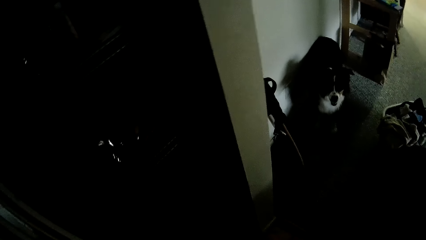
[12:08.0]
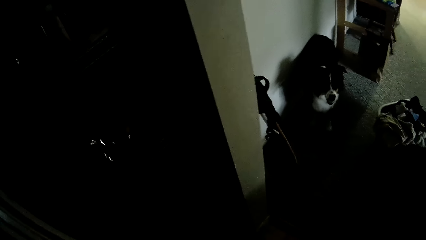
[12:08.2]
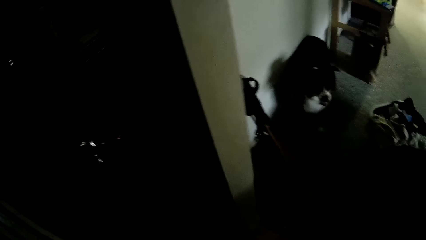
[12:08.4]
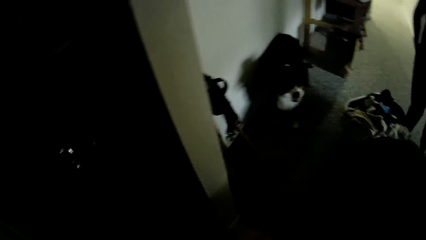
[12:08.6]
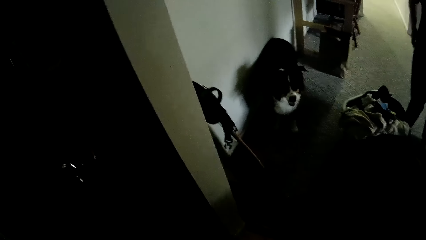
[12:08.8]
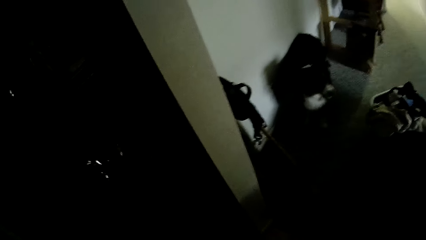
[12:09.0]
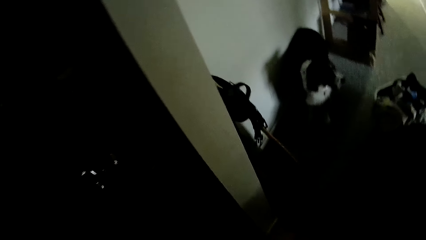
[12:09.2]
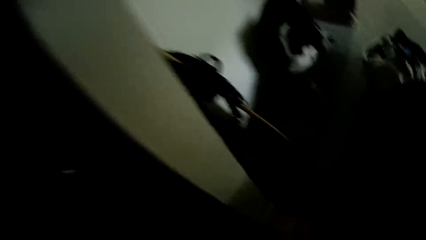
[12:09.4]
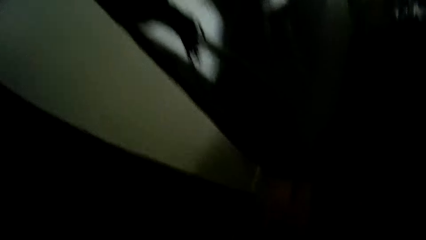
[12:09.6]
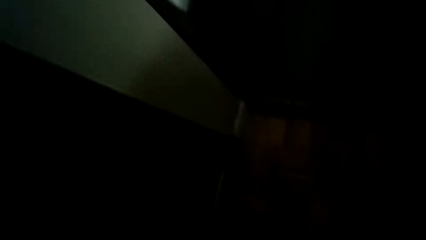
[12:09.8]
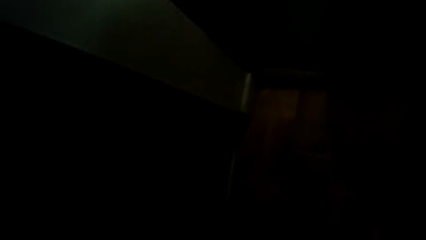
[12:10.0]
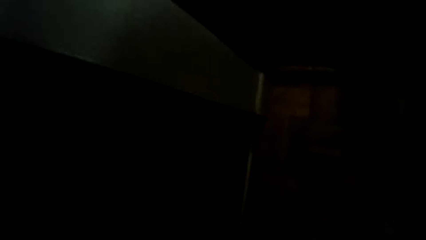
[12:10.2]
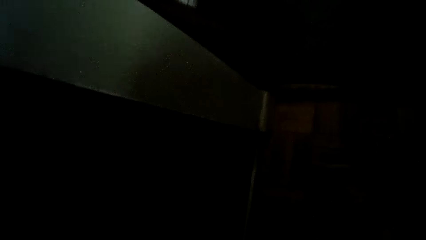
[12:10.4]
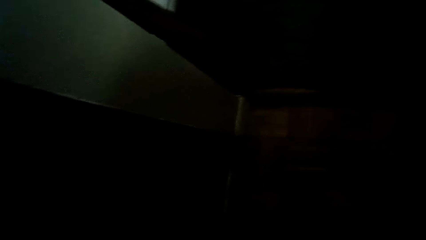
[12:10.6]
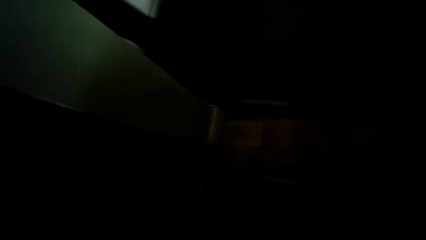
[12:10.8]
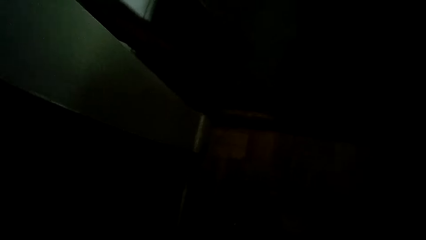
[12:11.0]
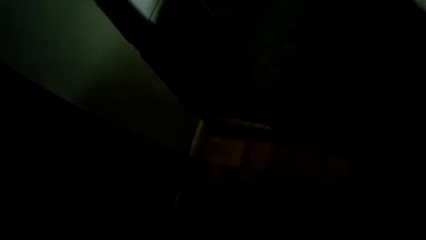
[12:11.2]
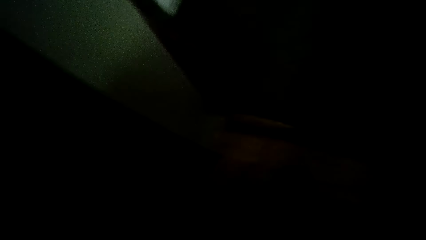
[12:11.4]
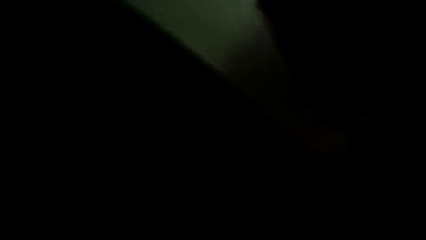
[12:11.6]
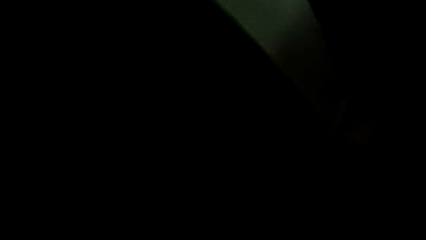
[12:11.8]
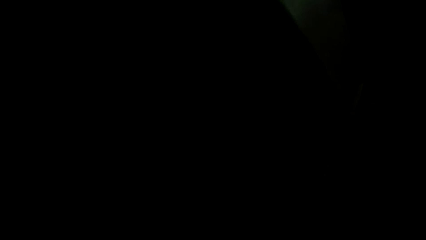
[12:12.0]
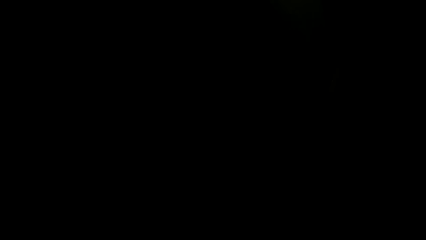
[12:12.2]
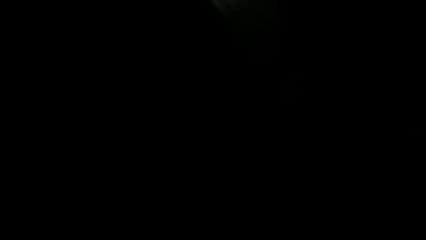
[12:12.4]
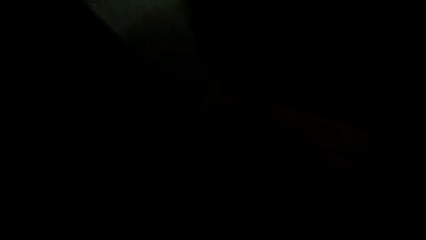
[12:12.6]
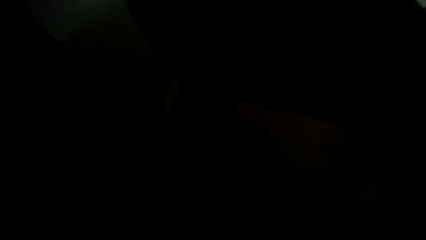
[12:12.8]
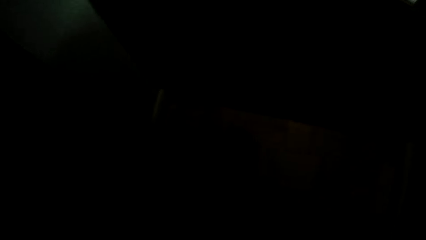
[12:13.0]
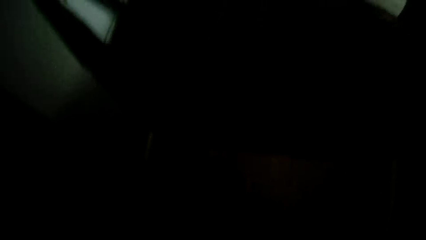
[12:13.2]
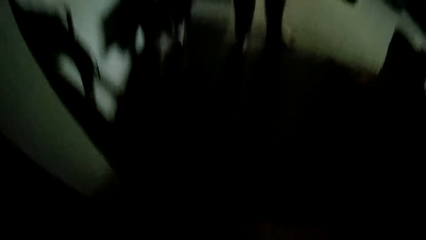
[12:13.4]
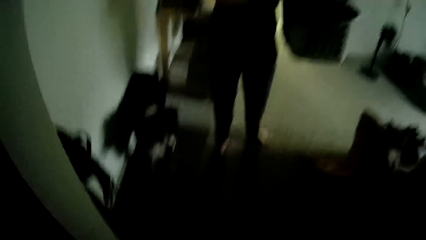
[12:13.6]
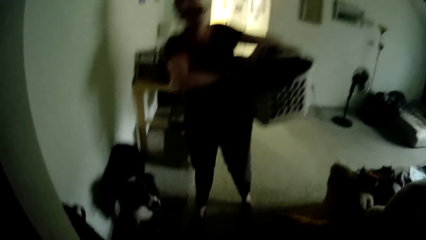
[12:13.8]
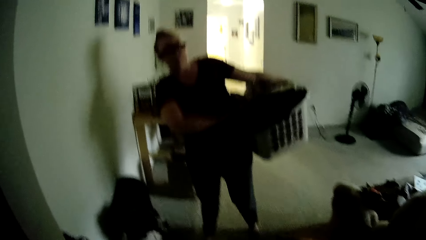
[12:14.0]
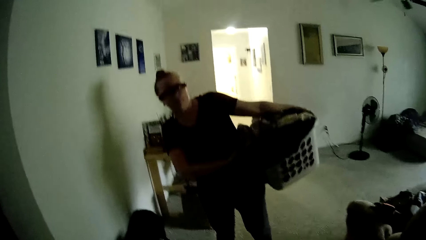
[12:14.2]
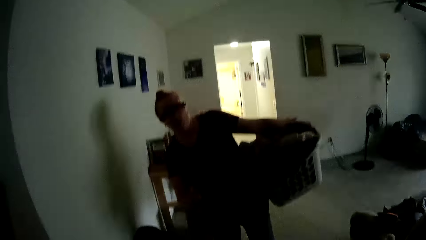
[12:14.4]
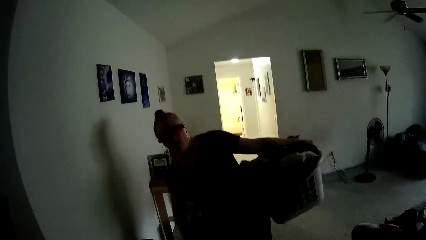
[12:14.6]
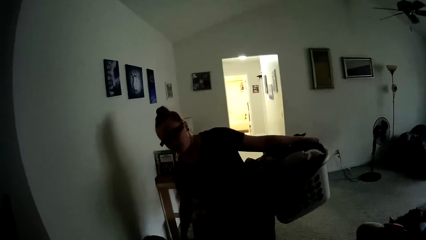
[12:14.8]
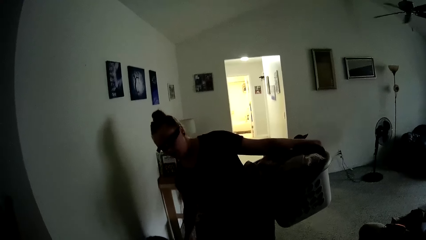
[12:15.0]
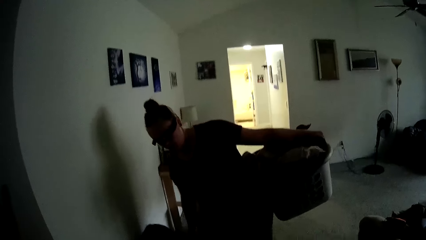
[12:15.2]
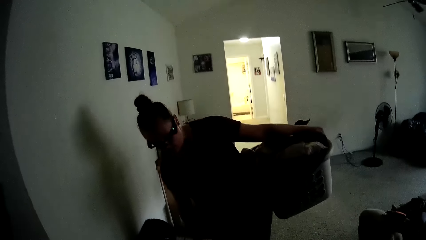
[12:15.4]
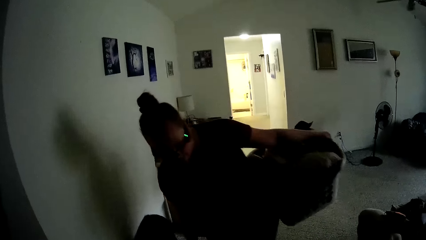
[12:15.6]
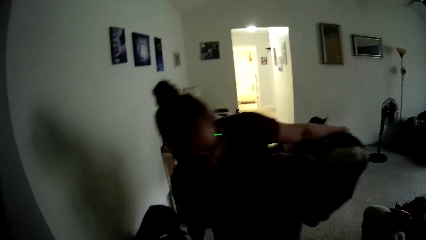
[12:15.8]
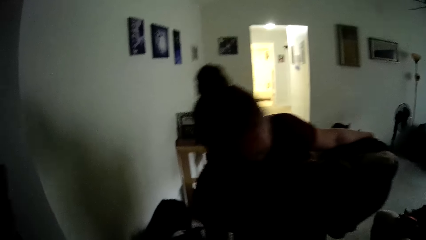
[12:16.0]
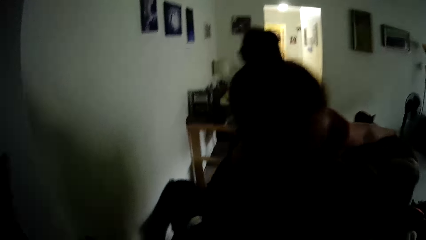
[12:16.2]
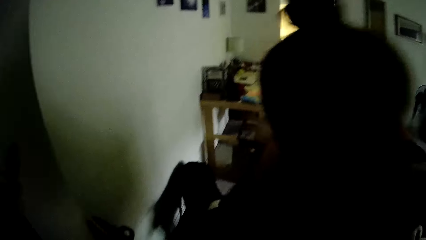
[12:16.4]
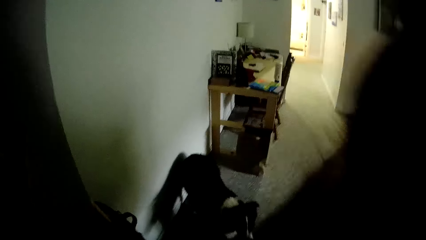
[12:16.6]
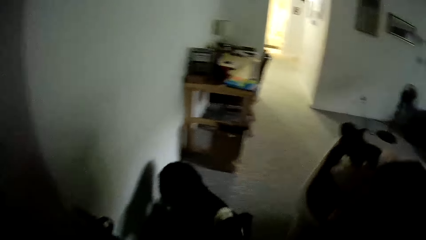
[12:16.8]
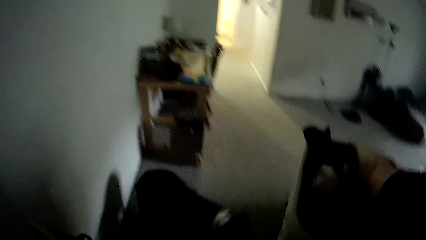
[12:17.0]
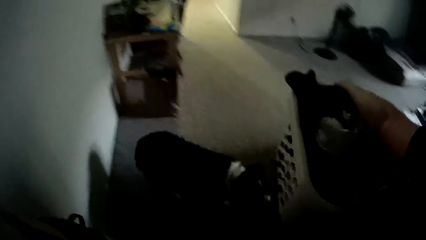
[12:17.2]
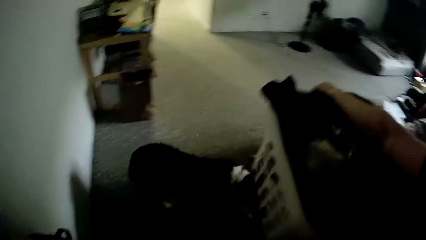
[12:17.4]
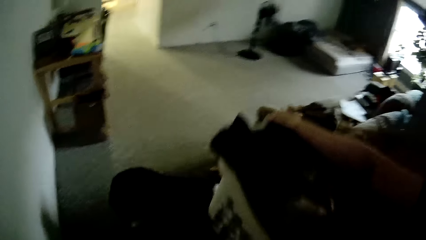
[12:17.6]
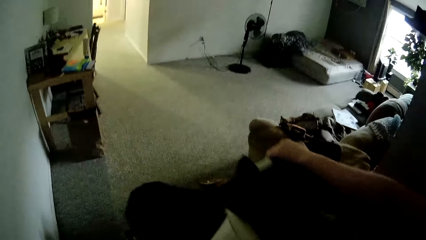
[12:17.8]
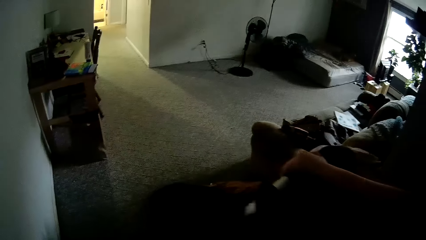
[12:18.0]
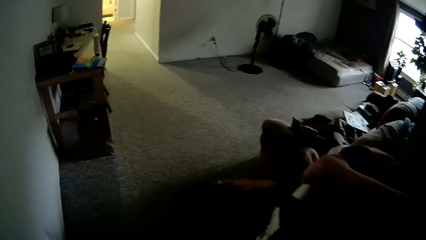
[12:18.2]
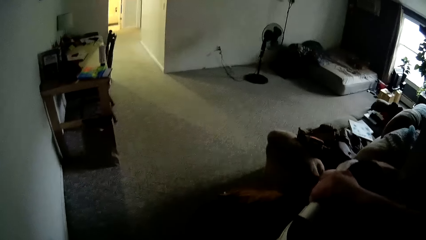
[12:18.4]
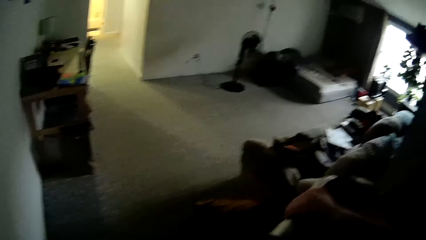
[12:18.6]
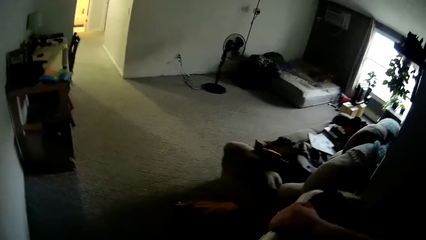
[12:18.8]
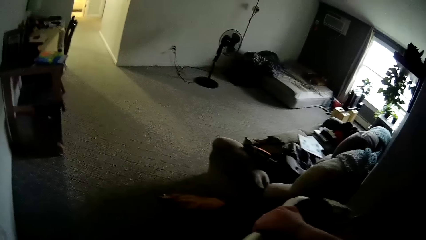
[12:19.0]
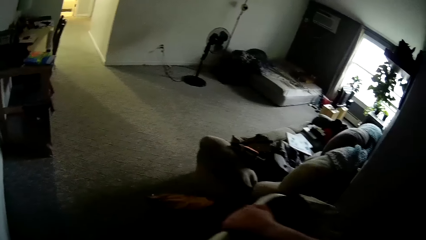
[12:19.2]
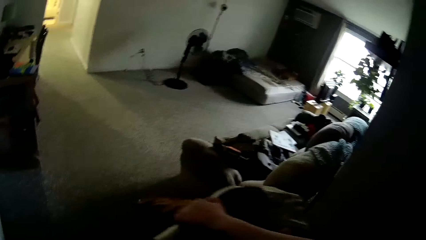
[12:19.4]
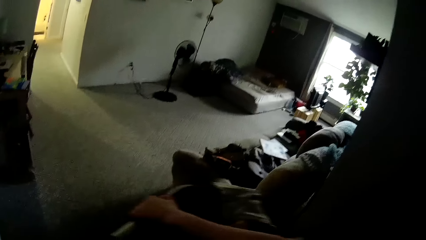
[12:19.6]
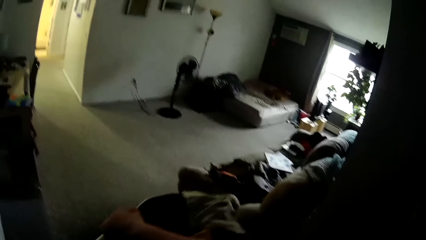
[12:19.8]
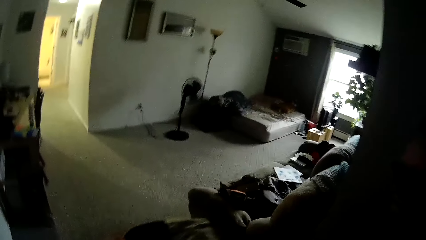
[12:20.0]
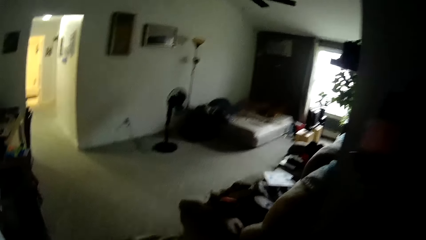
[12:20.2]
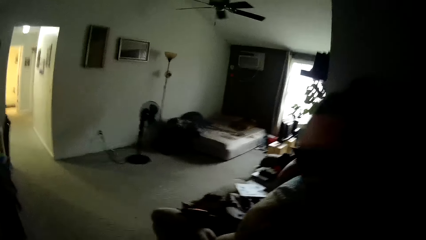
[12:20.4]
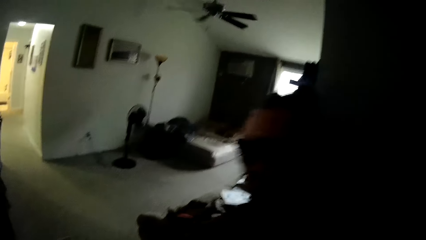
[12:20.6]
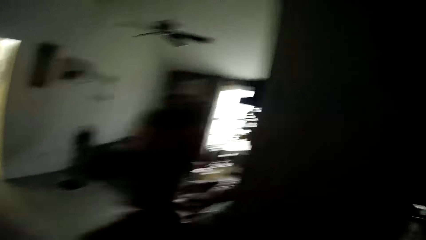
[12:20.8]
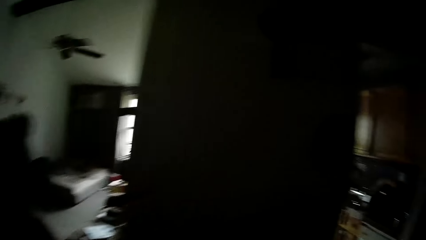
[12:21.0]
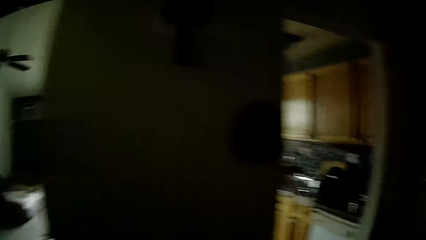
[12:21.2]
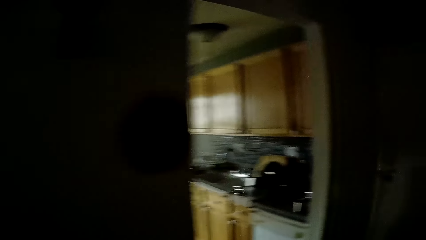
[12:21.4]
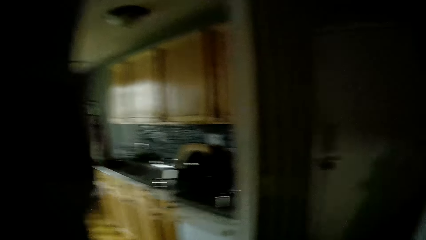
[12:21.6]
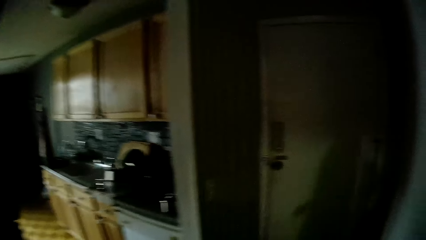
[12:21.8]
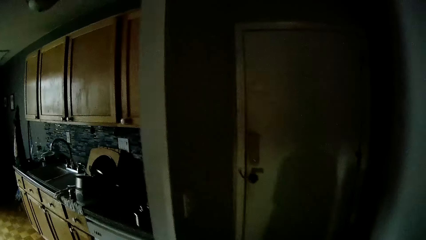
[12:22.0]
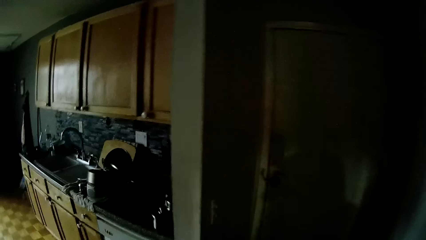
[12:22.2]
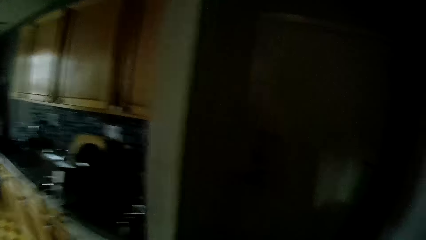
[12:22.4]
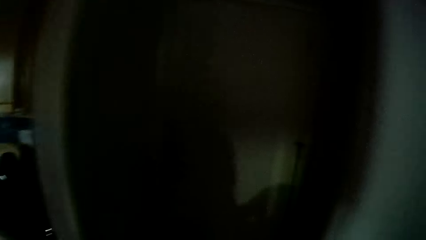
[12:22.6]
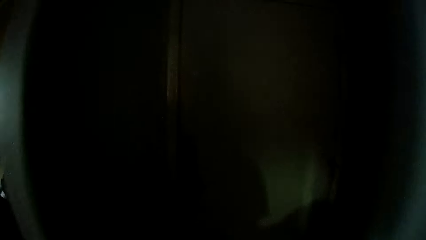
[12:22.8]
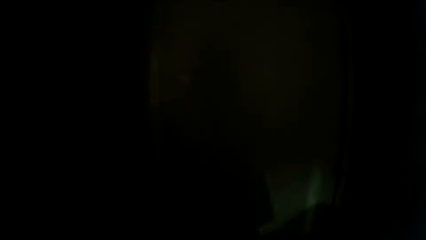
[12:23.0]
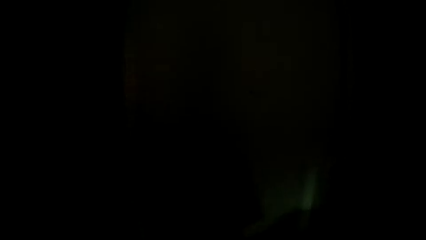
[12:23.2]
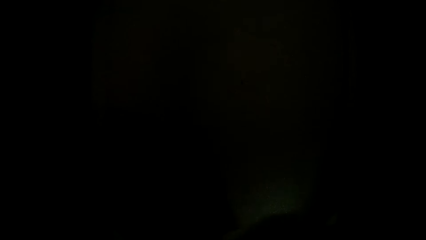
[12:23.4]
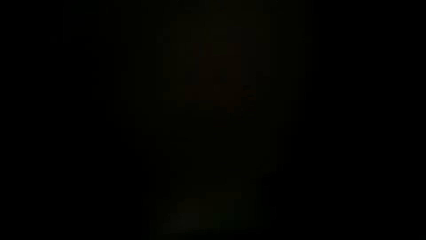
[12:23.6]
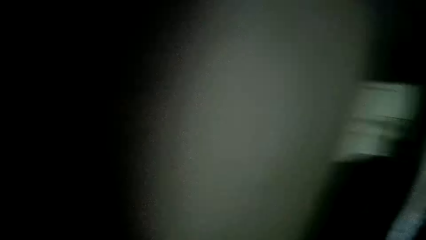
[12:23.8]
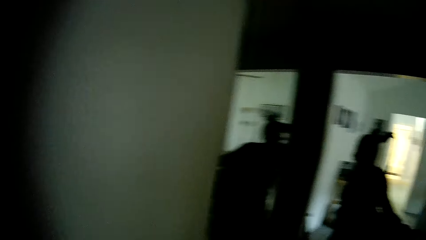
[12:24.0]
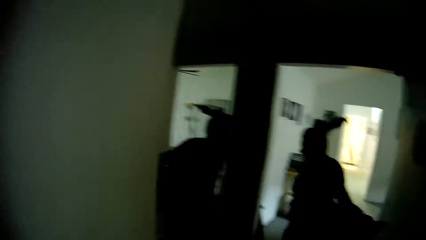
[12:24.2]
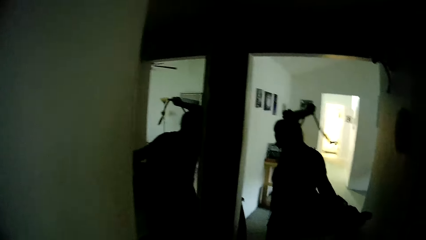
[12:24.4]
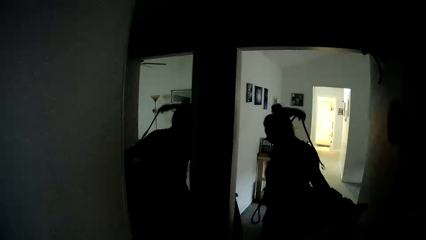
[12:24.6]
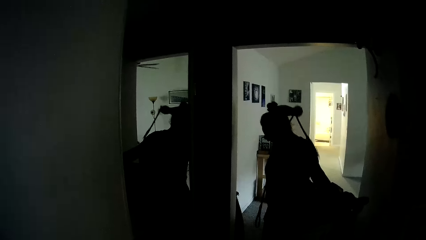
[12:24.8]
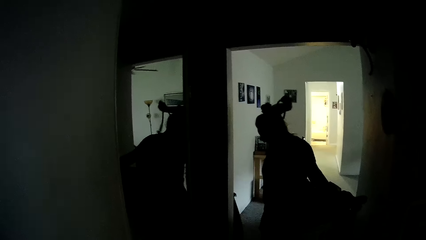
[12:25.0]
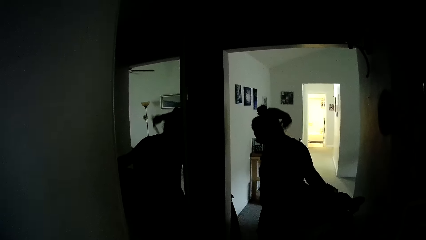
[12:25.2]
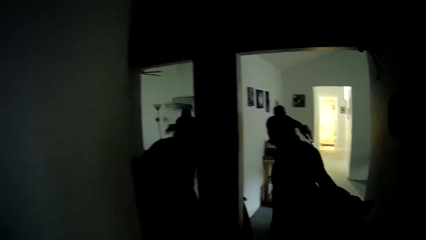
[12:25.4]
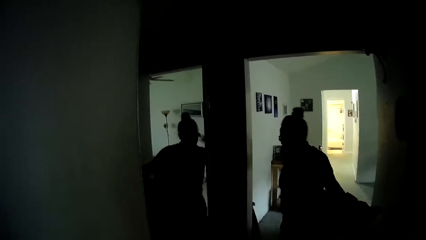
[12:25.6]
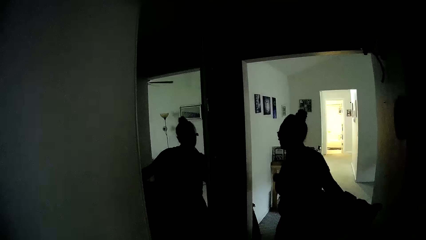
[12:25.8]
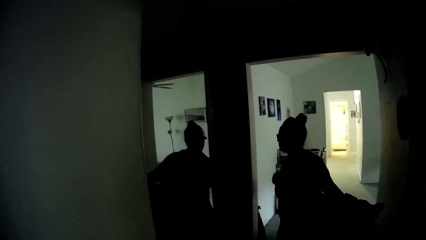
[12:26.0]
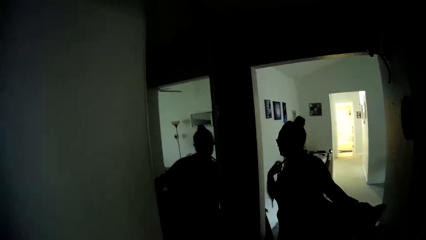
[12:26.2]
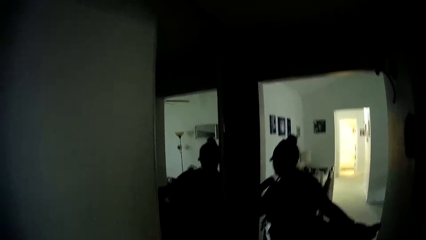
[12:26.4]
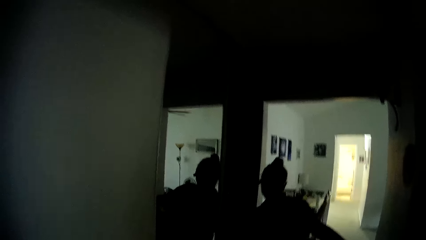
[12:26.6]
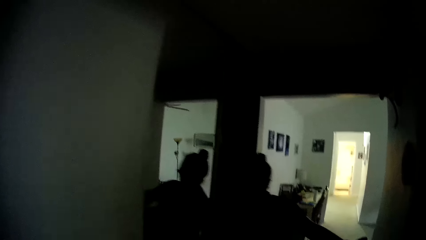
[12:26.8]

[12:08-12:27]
A woman puts a dog chain round her neck with her right hand.
